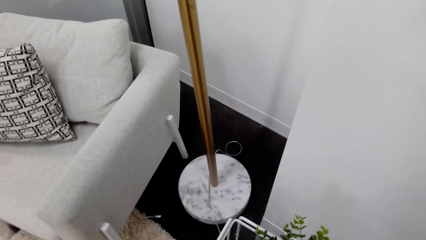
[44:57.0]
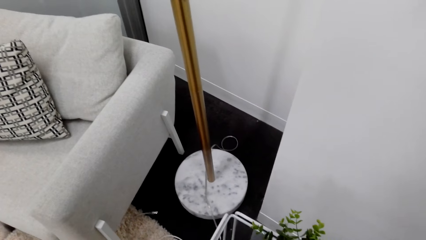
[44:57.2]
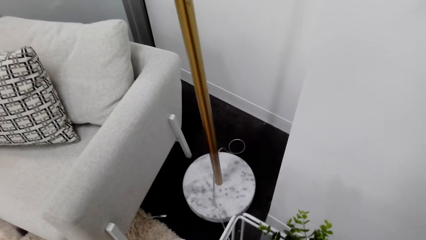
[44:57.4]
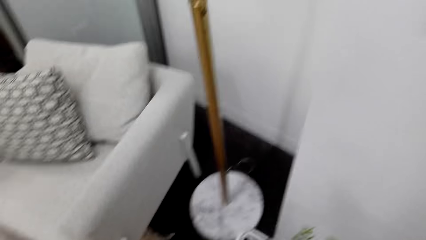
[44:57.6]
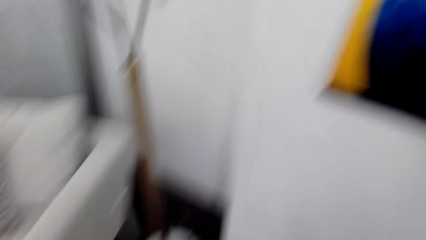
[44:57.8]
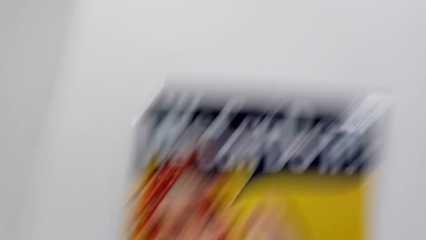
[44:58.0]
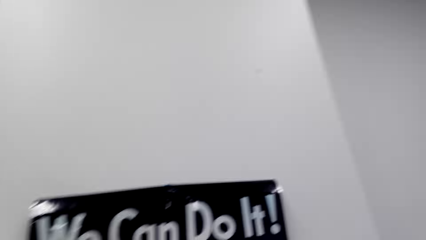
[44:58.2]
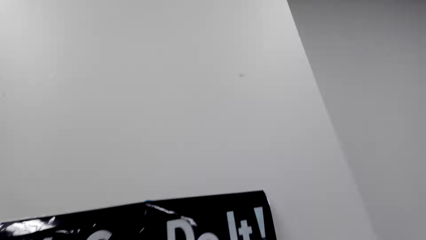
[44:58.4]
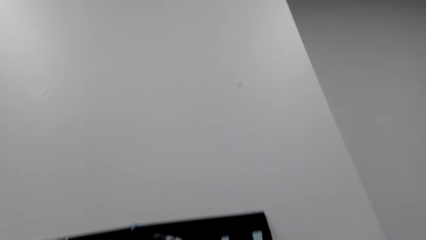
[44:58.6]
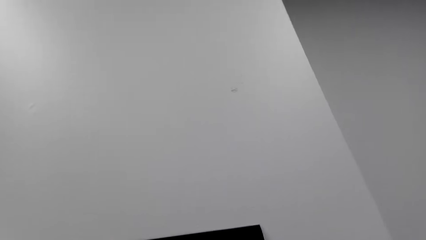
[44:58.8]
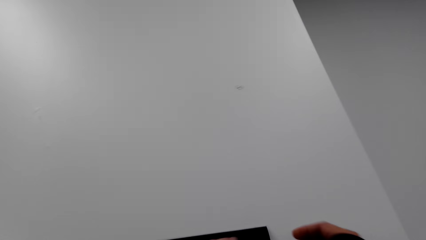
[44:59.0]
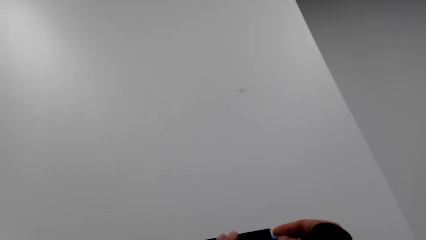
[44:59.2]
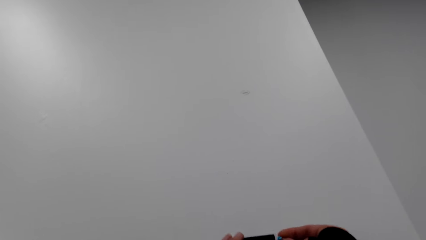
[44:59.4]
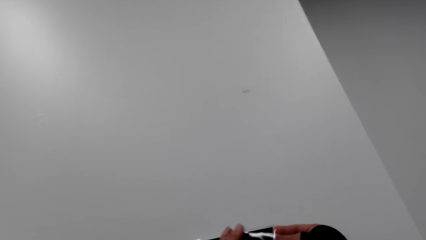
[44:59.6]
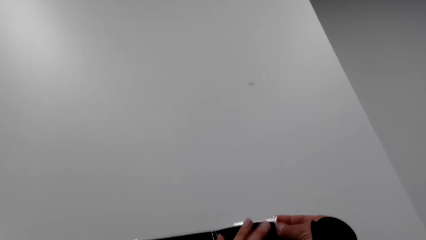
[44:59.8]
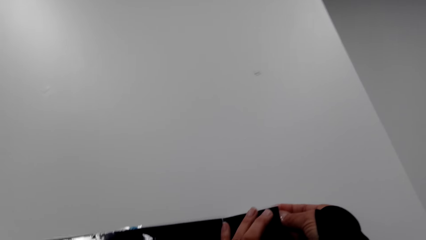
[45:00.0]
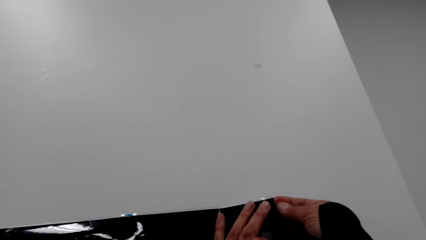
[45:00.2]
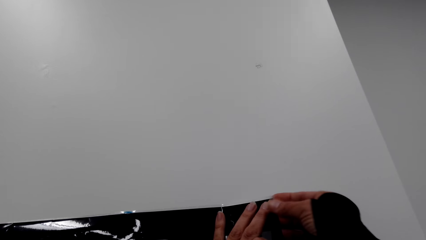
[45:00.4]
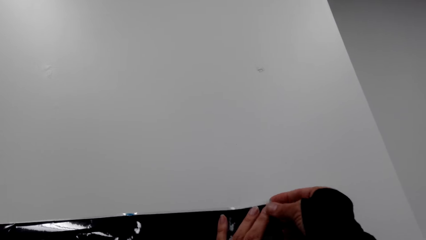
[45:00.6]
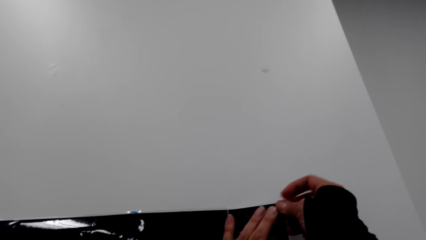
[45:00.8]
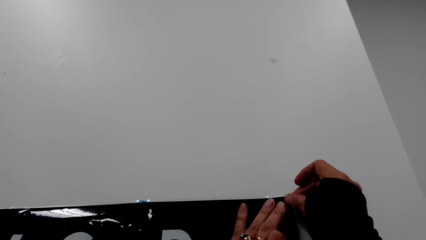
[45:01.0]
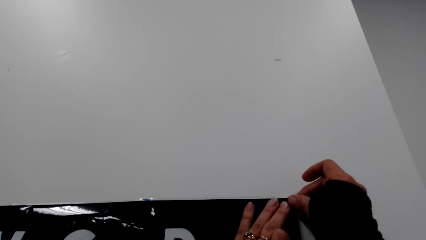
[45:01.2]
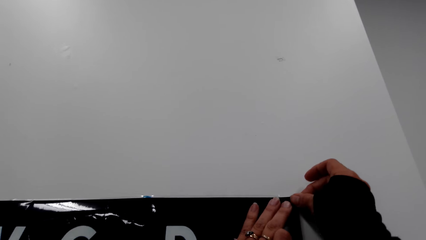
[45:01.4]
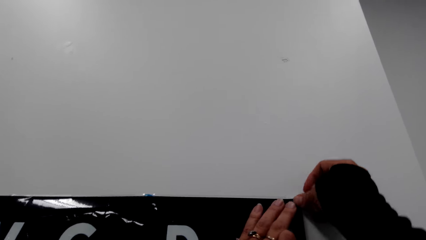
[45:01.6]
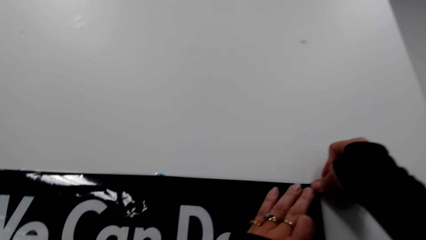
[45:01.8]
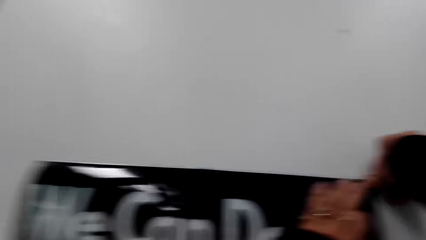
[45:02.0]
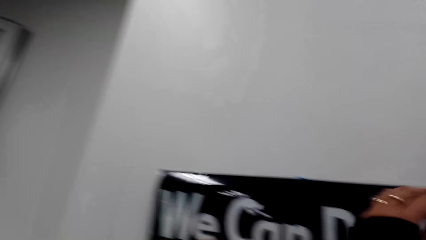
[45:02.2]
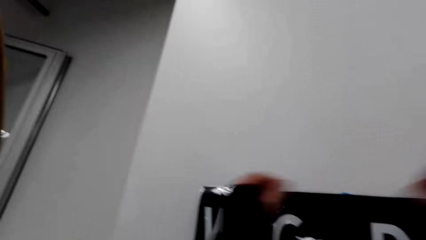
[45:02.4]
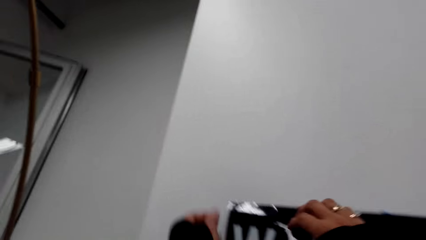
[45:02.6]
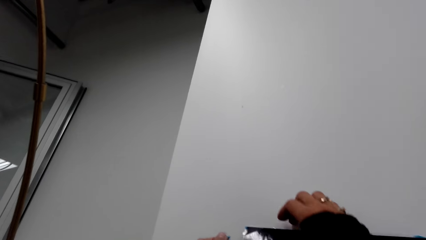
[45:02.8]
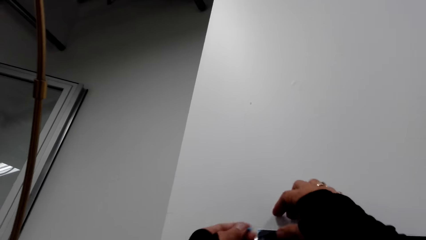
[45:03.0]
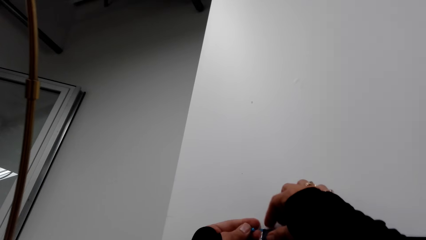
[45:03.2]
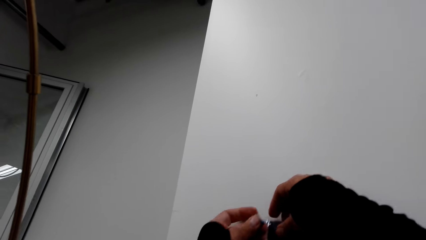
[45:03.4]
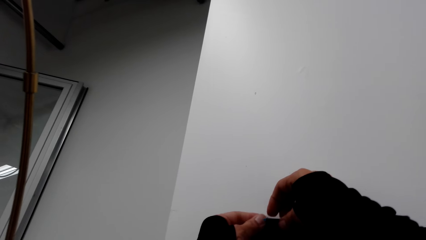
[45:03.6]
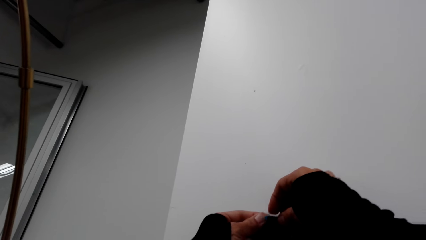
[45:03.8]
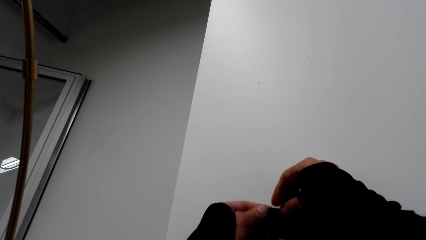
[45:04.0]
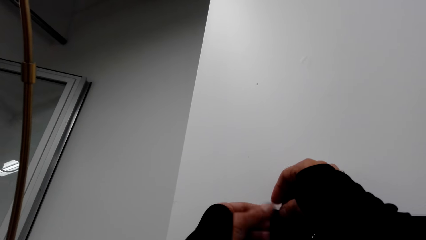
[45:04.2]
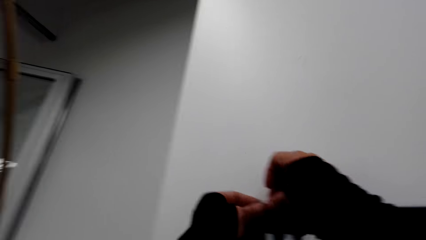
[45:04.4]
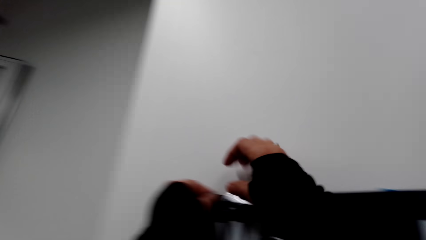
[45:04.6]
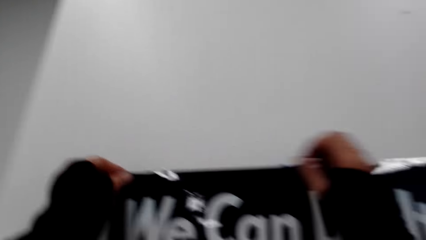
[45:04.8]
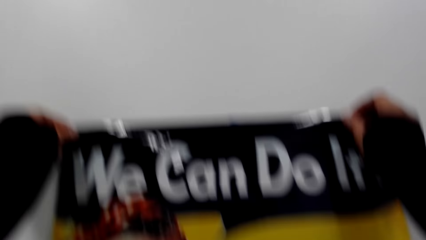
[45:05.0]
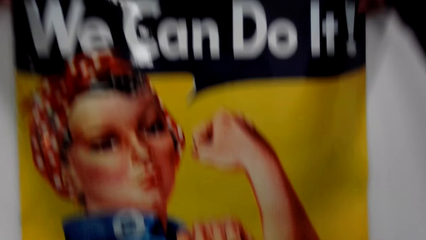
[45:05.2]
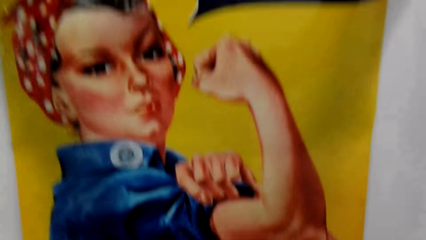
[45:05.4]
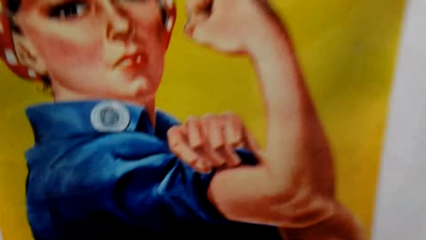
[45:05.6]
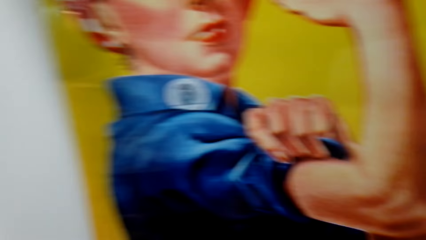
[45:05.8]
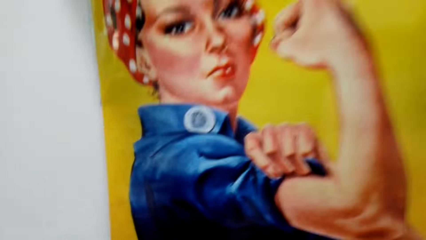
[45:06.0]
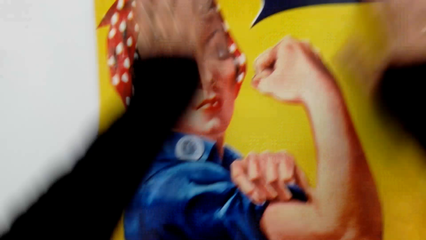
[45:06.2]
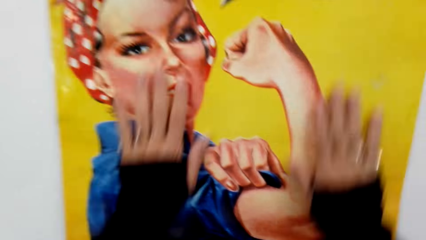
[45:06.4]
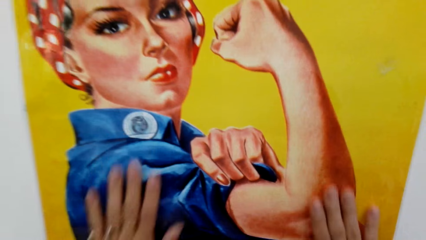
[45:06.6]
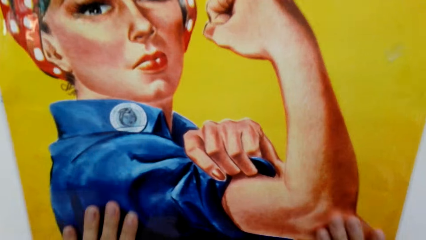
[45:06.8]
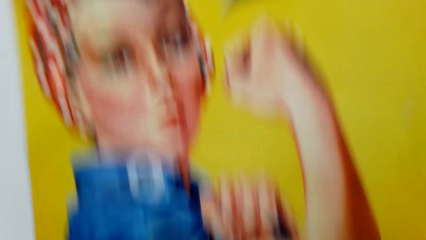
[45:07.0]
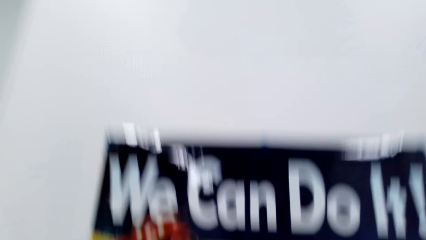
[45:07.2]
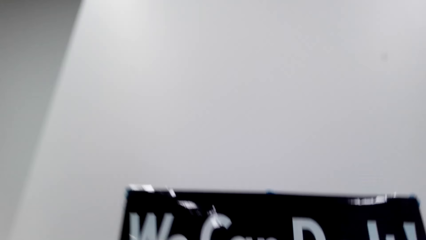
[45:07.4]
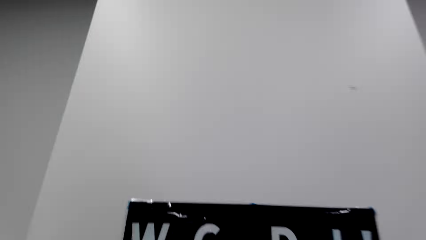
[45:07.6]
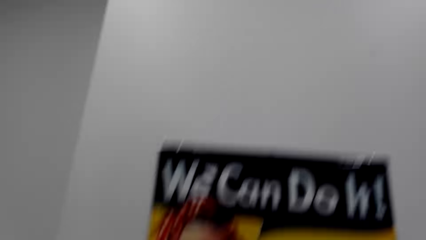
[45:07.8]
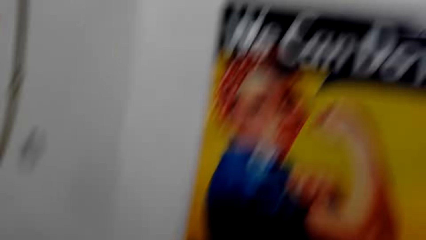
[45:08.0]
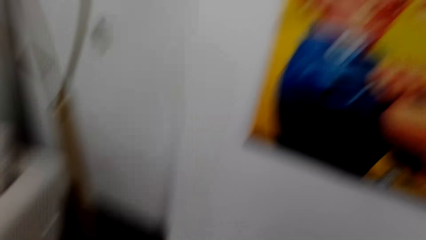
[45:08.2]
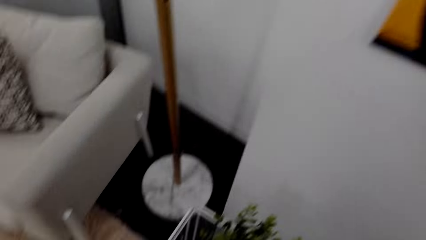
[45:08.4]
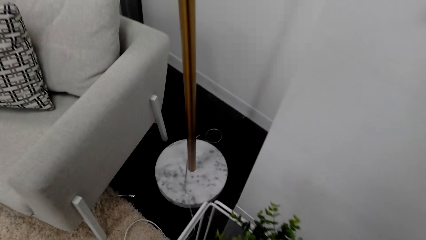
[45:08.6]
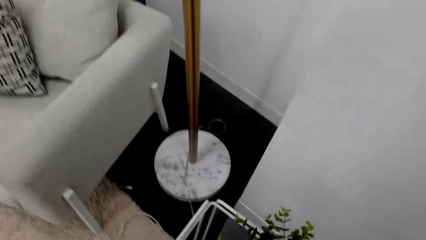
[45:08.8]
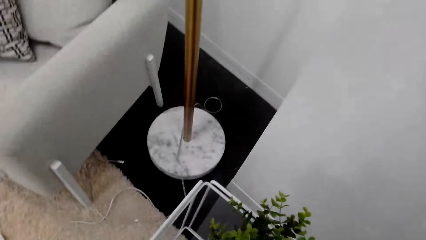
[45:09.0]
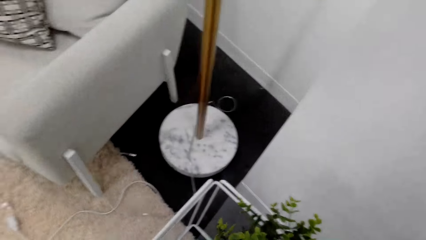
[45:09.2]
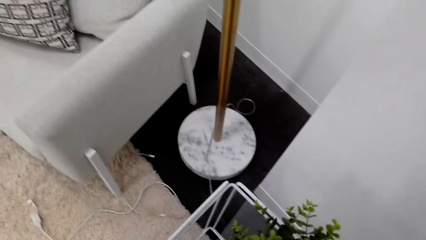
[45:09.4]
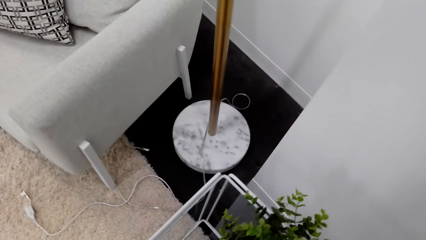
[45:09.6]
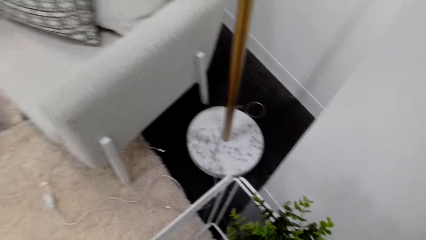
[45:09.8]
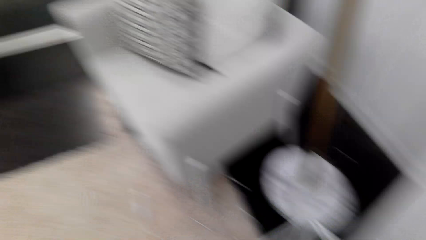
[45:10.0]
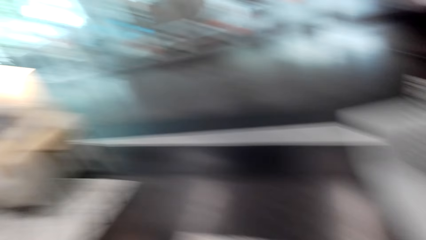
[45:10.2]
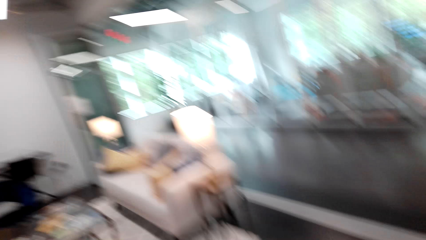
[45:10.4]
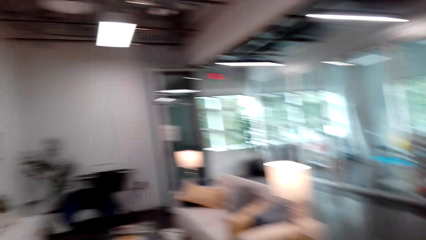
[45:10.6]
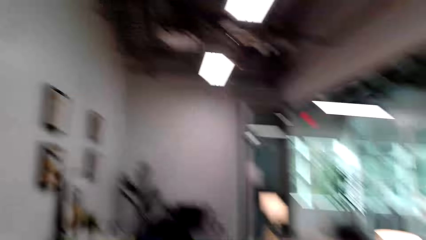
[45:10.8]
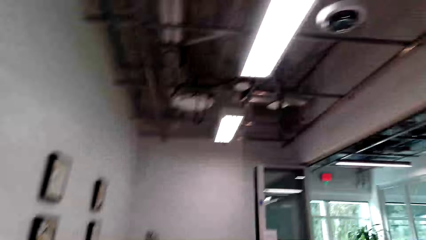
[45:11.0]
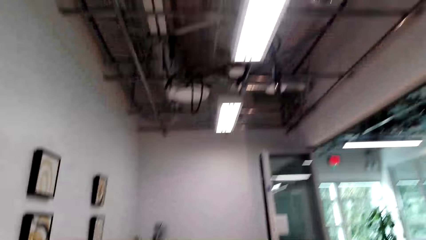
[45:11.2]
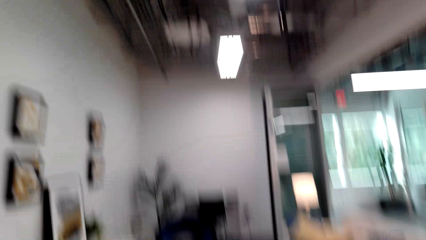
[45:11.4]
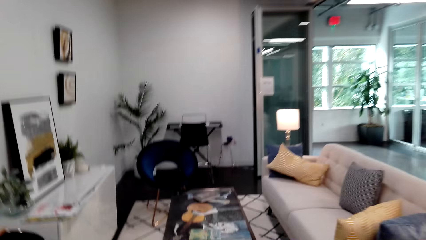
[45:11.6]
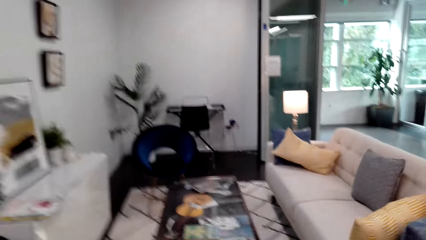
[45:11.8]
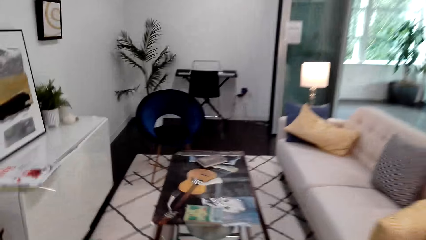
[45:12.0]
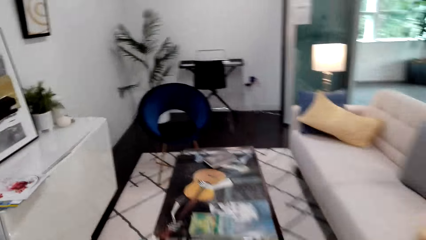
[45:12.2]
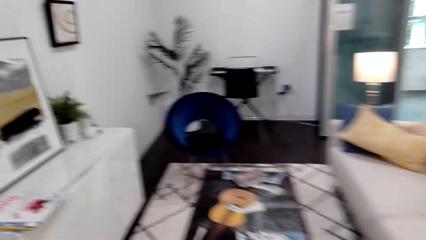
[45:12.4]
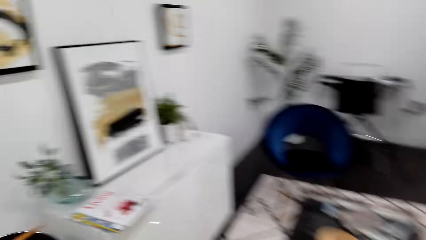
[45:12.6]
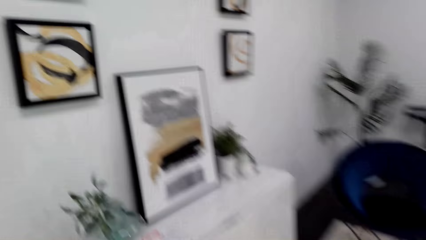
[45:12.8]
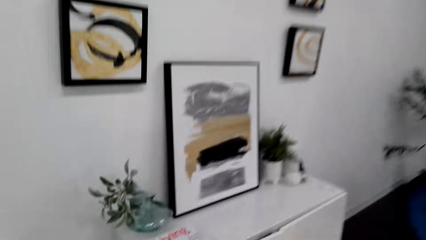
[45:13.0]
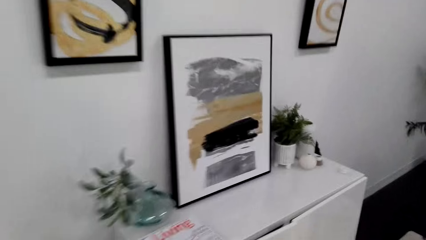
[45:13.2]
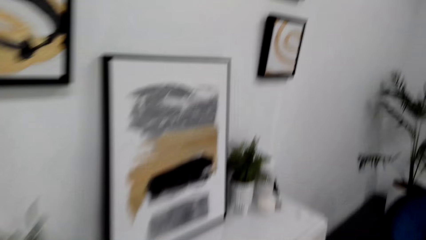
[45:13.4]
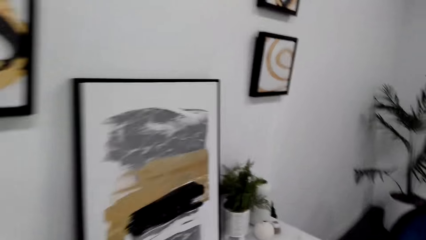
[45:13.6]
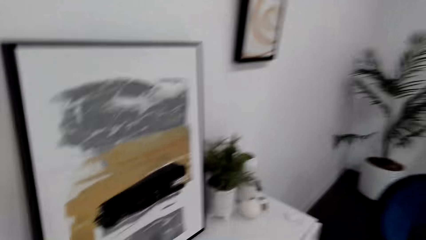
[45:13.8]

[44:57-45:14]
The camera wearer touches the wall art. They look around. They walk around the room.
